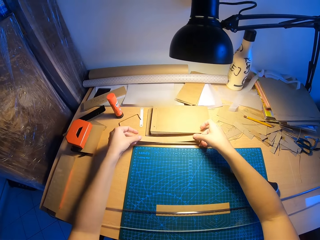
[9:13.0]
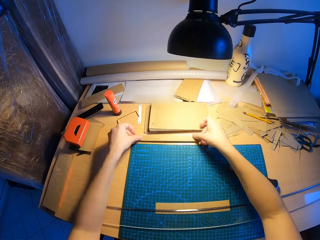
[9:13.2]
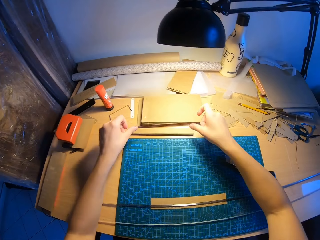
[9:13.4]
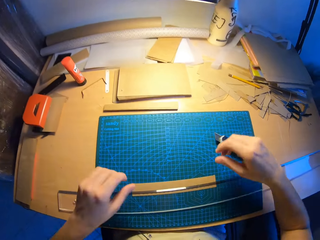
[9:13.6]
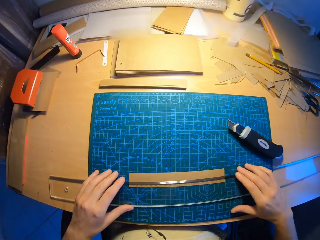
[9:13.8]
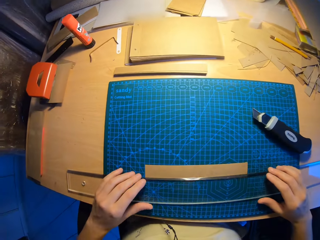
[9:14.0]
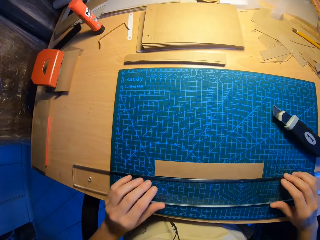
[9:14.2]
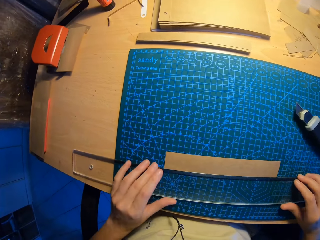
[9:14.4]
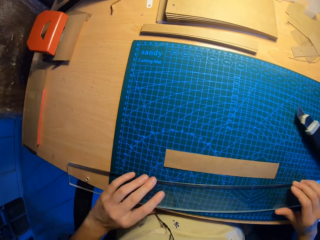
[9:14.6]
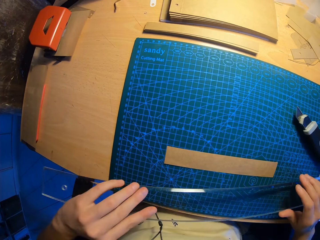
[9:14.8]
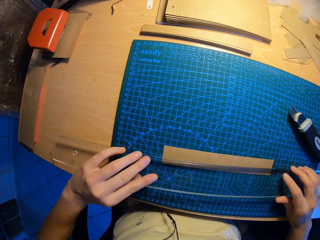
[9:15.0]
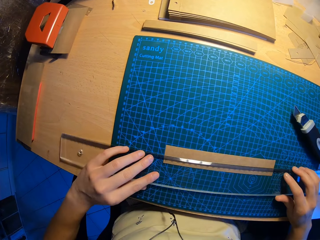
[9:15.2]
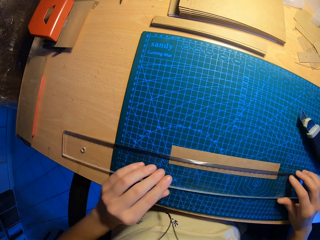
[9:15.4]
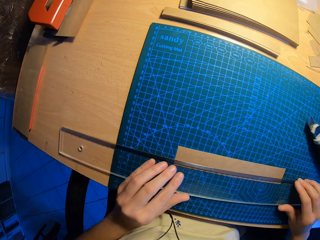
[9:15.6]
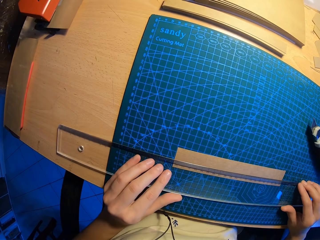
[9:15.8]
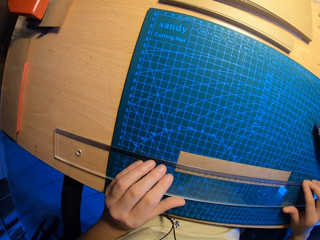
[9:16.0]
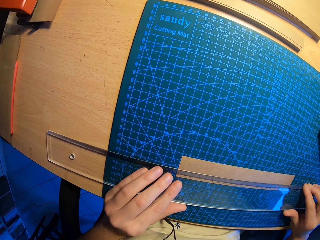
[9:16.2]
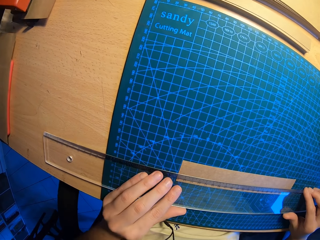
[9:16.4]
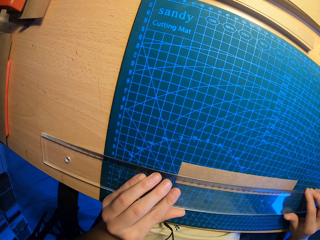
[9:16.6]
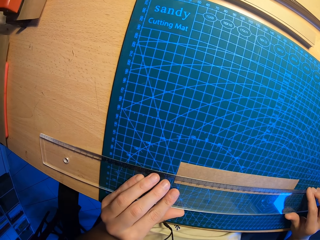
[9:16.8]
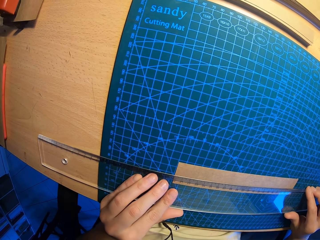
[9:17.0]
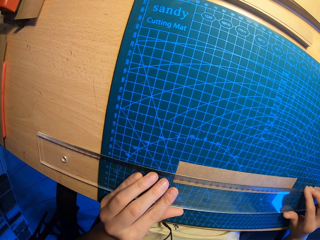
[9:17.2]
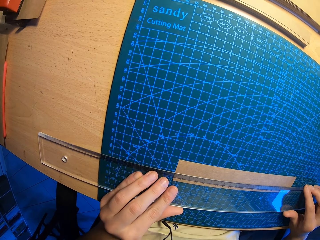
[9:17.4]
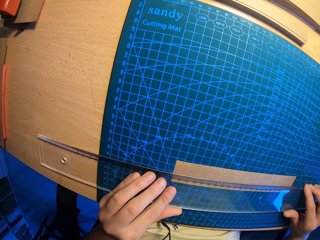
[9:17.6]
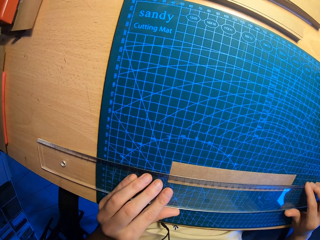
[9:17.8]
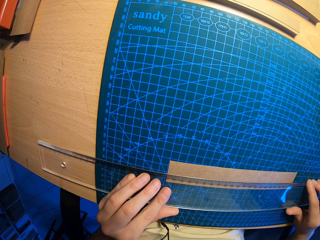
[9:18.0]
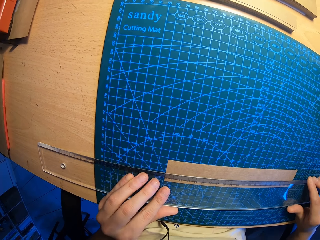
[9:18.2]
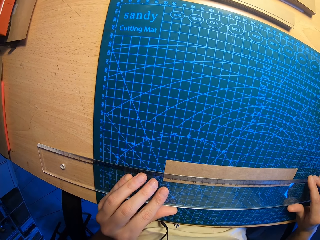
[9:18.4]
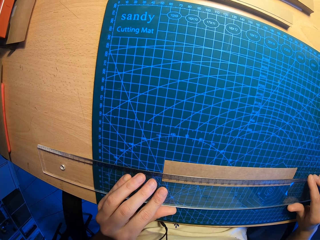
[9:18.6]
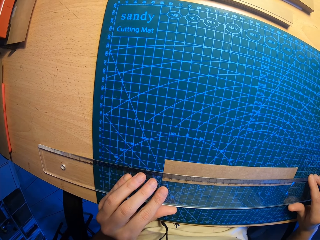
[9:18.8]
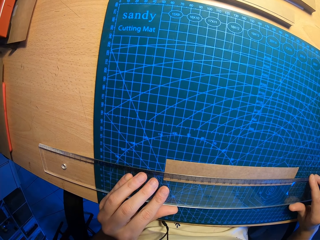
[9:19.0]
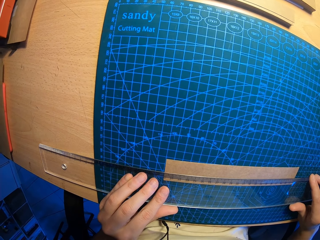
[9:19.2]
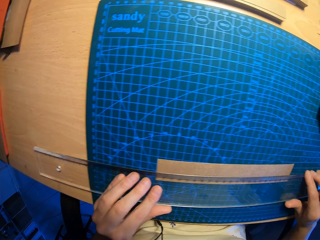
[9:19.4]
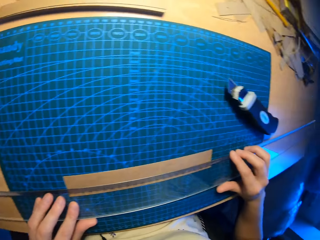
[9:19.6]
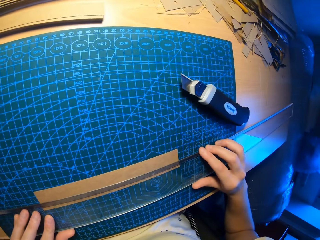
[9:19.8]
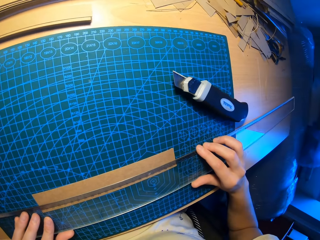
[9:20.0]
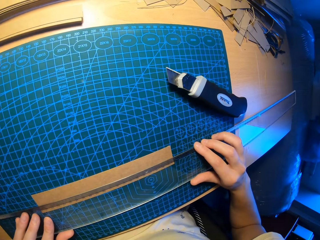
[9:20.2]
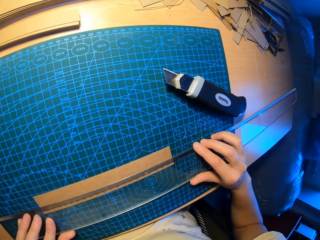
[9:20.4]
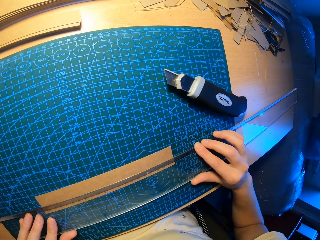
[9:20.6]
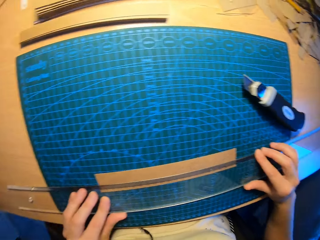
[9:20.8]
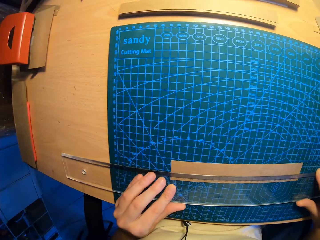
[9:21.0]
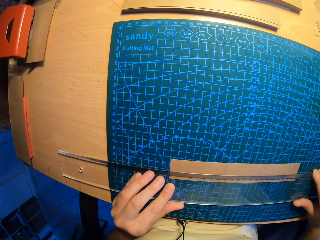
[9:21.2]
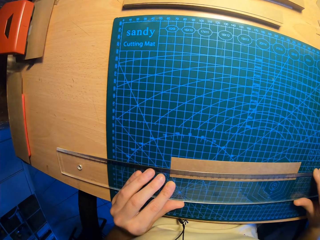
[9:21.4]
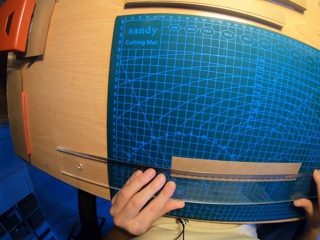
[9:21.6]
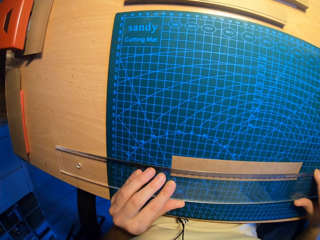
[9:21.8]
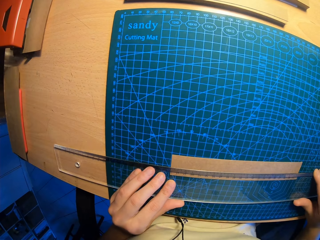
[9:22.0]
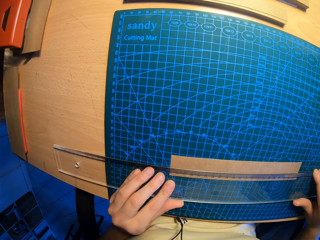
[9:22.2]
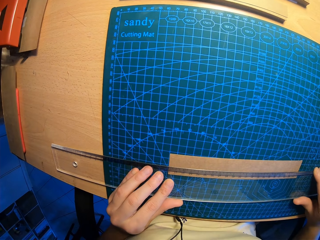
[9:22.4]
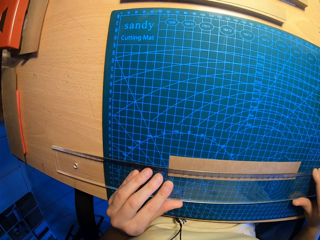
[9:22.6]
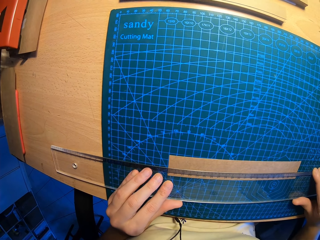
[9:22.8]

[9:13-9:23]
The camera wearer cuts a paper. He adjusts the setsquare on the table with both his hands. He holds a ruler. He measures the craft paper with the ruler.

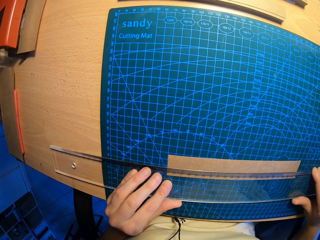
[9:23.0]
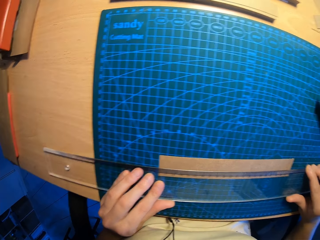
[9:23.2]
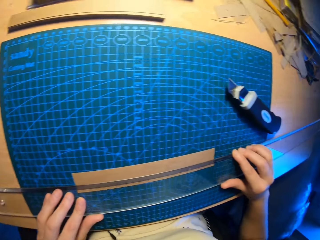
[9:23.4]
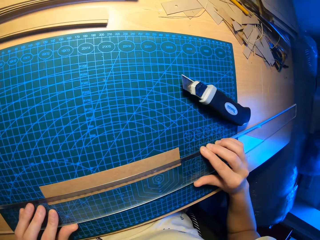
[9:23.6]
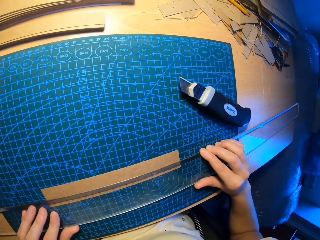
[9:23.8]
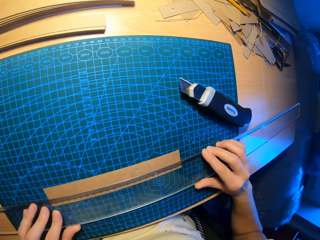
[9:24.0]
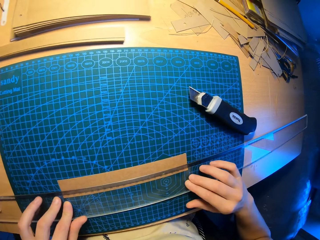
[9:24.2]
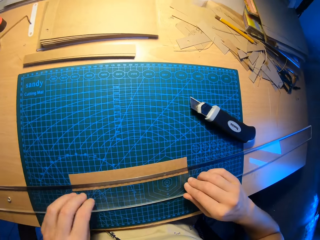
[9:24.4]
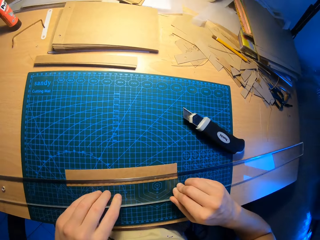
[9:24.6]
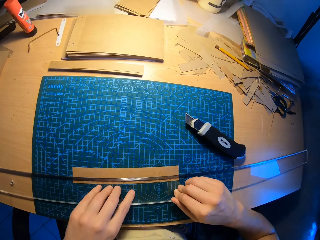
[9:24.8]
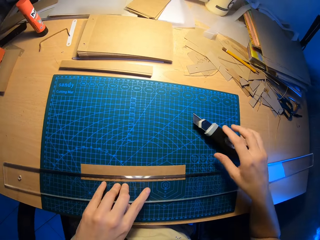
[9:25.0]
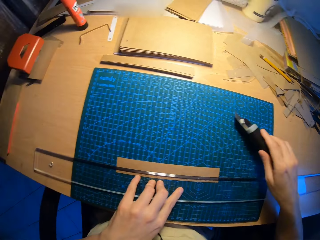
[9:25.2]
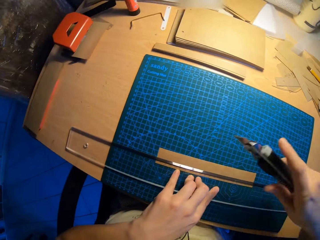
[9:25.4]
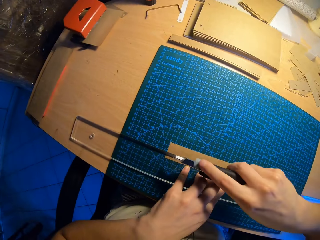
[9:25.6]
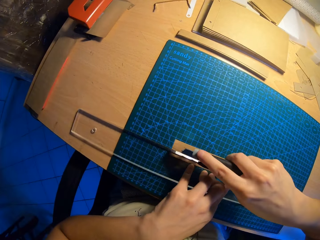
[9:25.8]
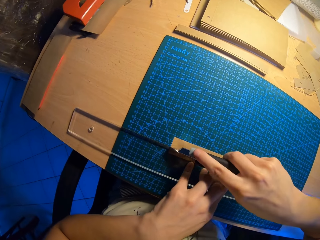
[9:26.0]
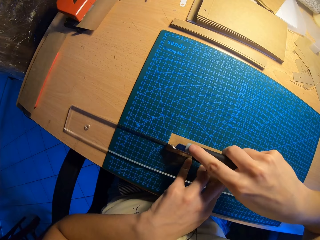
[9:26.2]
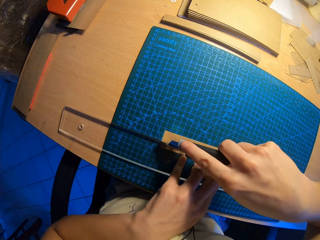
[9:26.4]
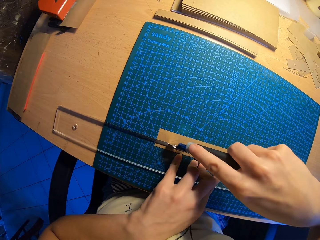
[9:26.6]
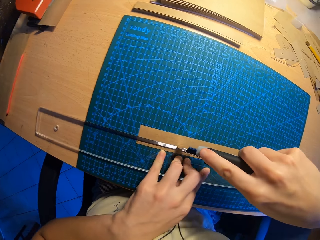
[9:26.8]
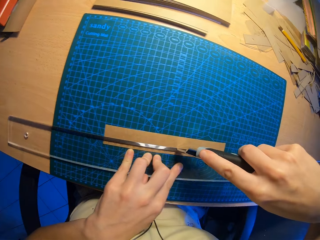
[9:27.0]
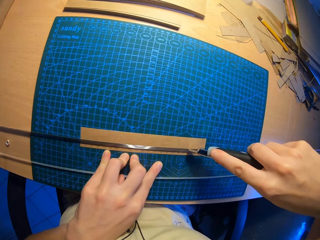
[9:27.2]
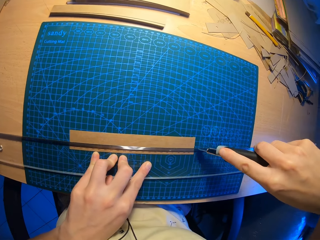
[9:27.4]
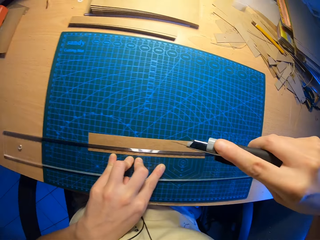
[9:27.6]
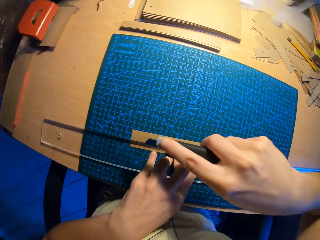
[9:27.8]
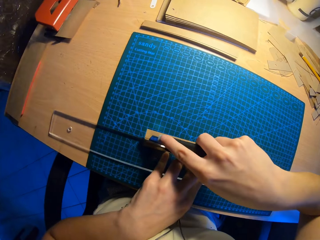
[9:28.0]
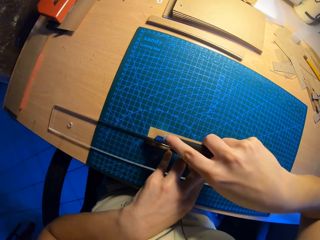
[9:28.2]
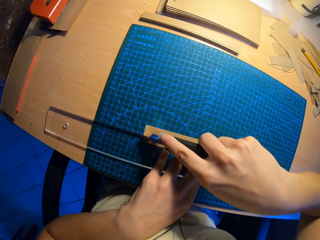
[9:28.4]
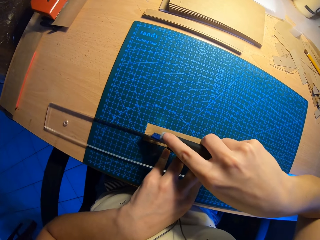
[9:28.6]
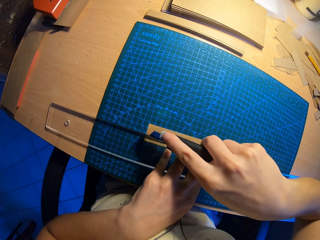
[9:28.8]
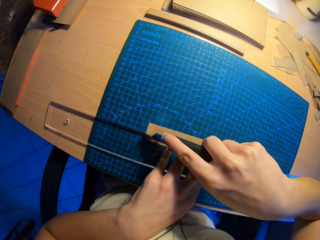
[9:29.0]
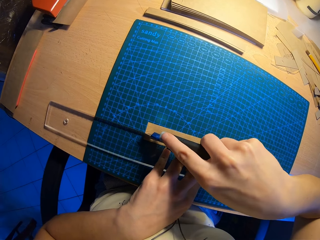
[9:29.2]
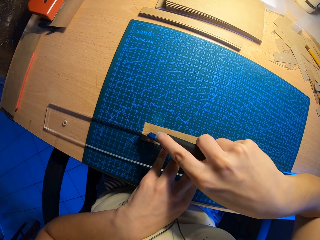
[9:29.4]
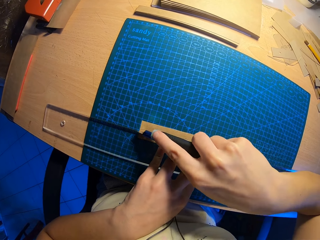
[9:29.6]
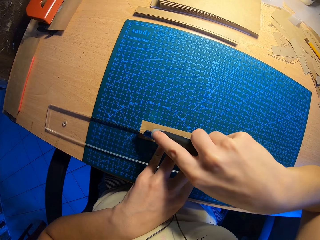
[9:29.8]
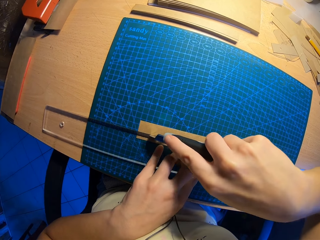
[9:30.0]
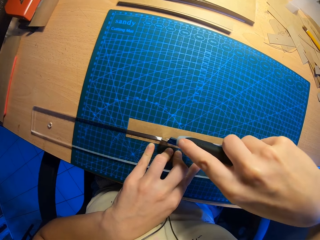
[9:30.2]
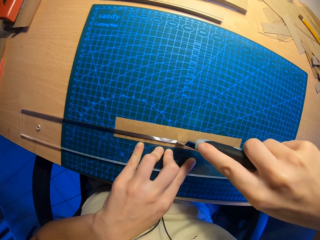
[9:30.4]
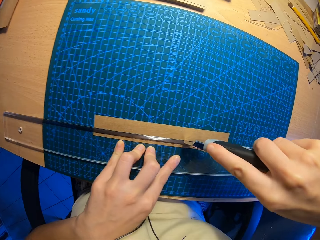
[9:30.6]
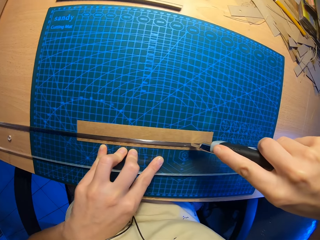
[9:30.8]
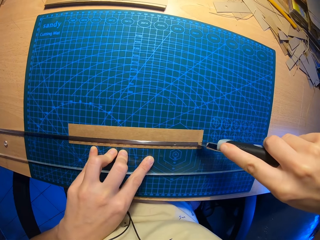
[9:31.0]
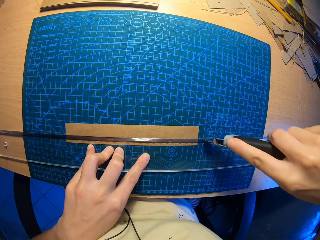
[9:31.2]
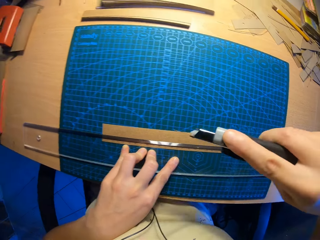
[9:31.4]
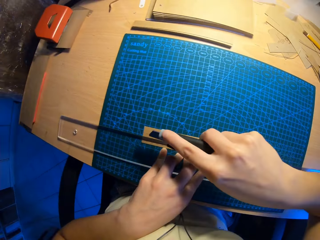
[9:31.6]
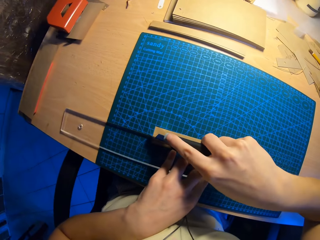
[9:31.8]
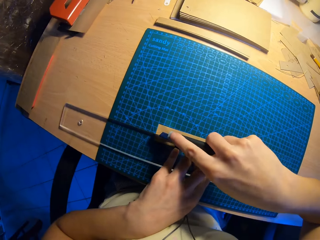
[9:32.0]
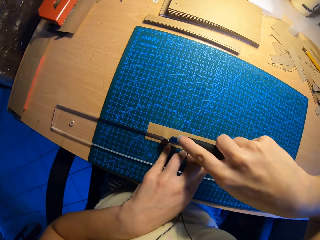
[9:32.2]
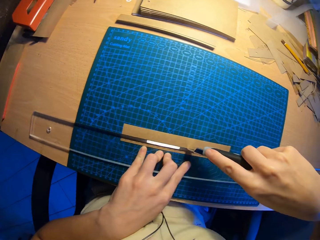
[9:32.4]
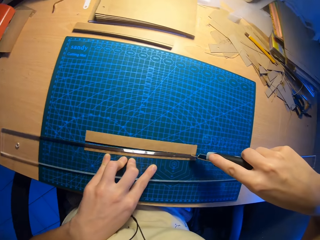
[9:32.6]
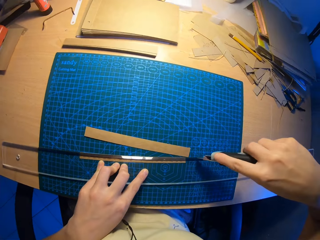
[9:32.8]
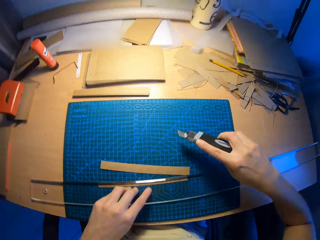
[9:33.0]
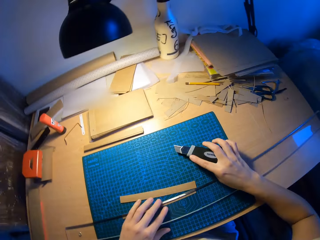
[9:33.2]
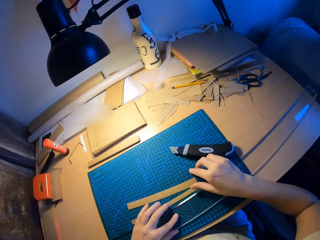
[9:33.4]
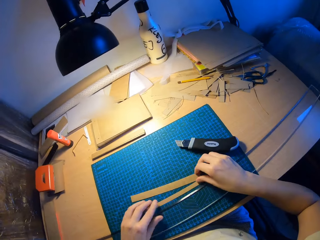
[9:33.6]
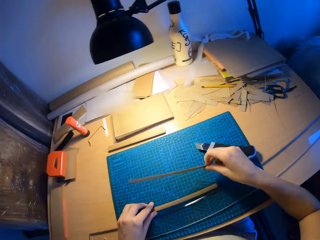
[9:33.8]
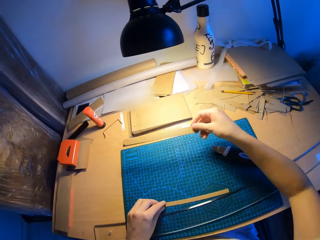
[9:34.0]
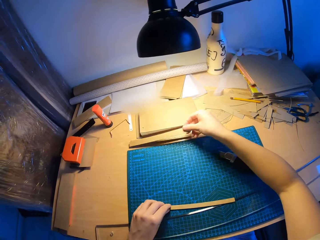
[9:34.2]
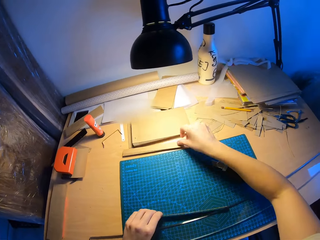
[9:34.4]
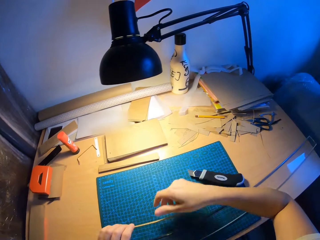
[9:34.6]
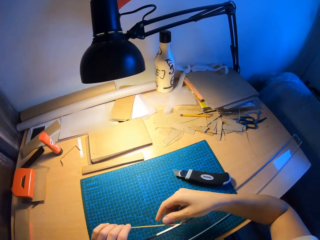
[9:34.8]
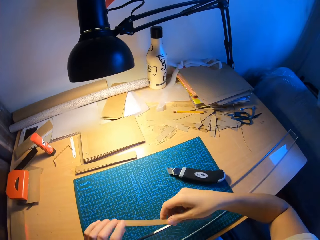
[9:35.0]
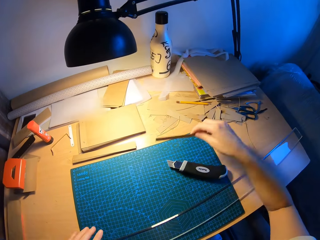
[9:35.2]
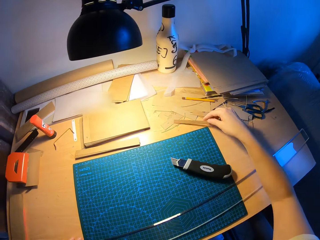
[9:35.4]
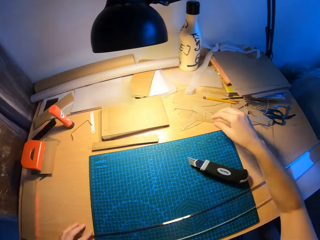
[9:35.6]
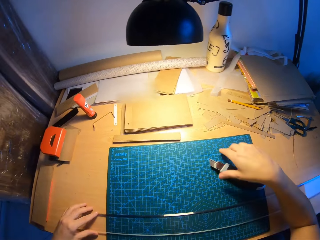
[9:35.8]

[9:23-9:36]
The camera wearer picks up the paper cutter from the table with his right hand. He cuts the craft paper on the scale board with the paper cutter with his right hand. He drops the paper cutter on the table. He picks up the cut piece of craft paper with both hands. He puts the cut piece of craft paper on a stack of cut craft papers. He picks up the remaining piece of craft paper from the table with his left hand. He drops the remaining piece of craft paper on the other side of the table with his right hand.
